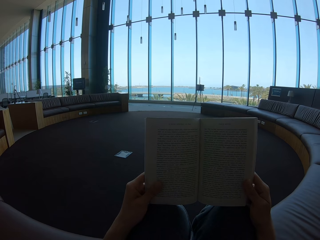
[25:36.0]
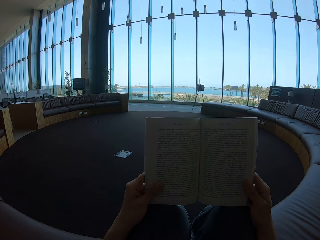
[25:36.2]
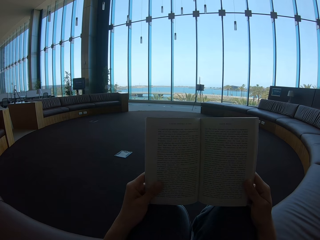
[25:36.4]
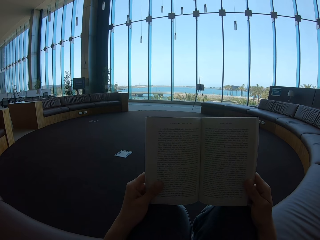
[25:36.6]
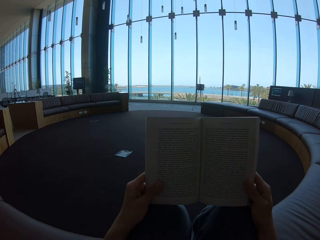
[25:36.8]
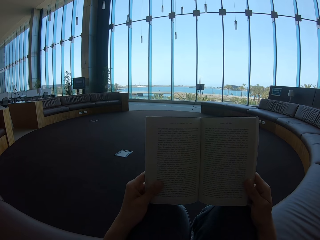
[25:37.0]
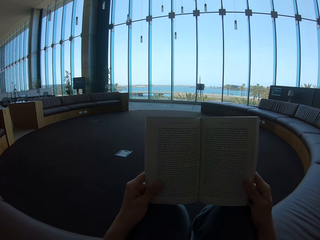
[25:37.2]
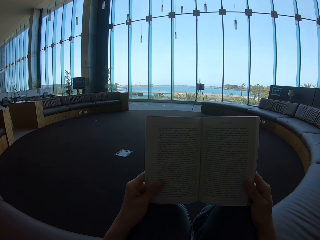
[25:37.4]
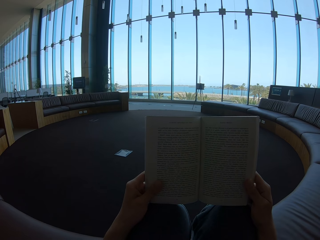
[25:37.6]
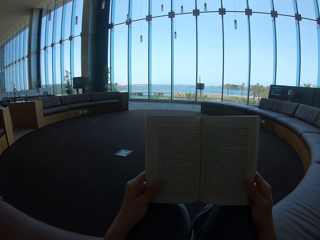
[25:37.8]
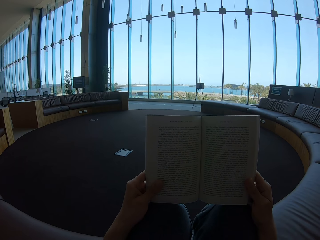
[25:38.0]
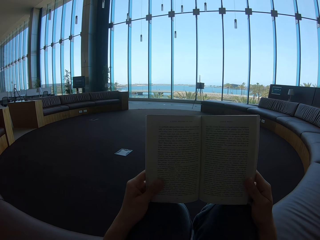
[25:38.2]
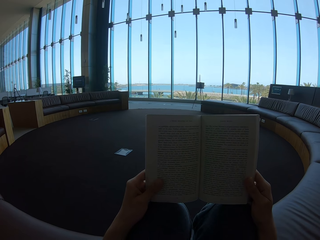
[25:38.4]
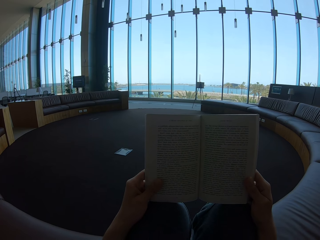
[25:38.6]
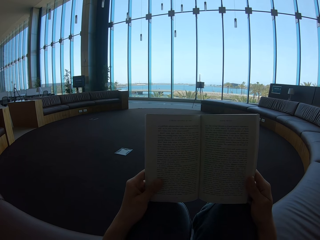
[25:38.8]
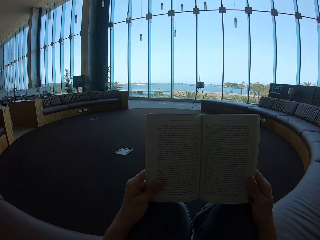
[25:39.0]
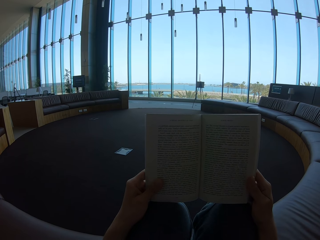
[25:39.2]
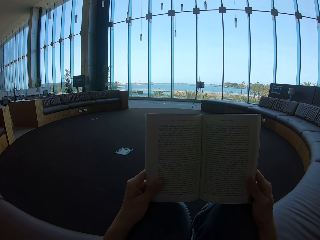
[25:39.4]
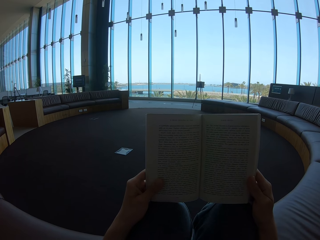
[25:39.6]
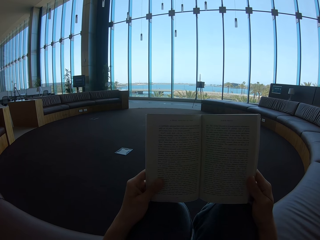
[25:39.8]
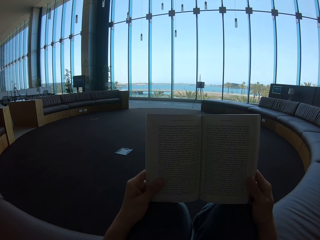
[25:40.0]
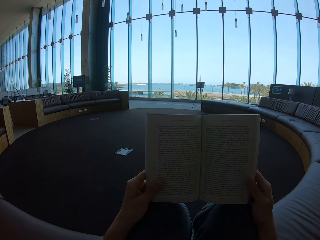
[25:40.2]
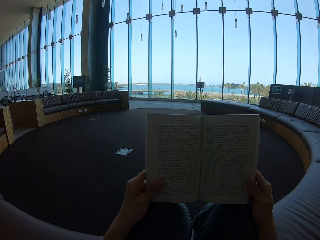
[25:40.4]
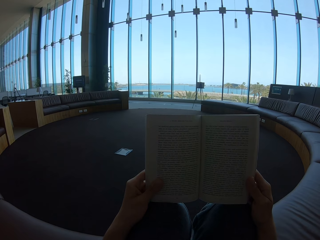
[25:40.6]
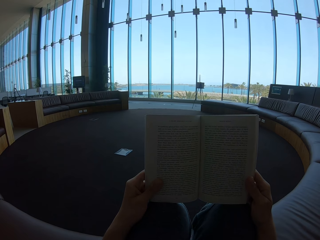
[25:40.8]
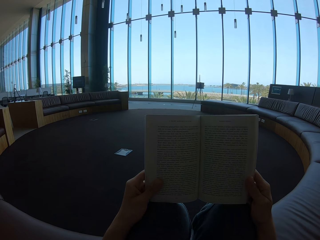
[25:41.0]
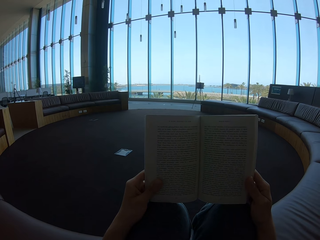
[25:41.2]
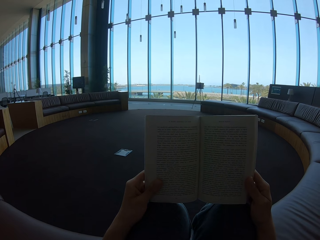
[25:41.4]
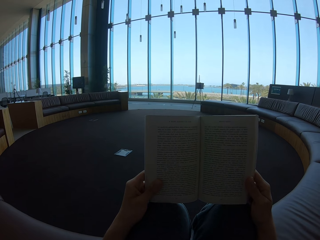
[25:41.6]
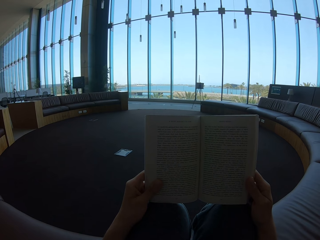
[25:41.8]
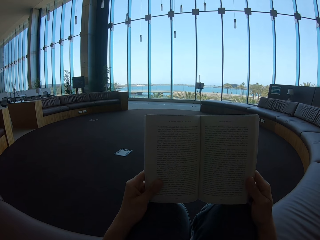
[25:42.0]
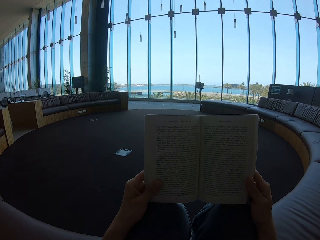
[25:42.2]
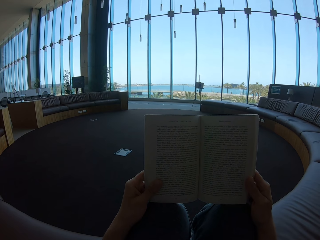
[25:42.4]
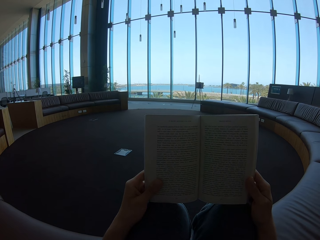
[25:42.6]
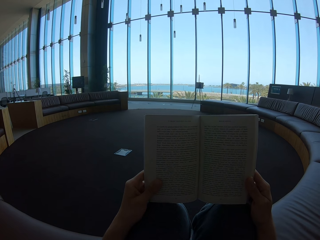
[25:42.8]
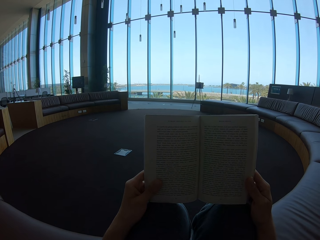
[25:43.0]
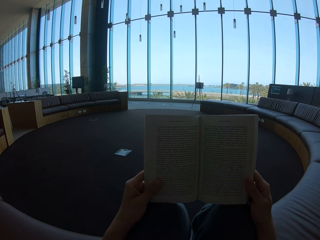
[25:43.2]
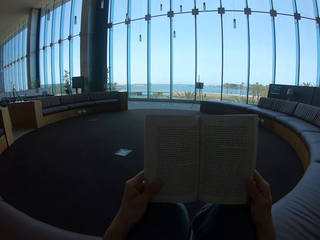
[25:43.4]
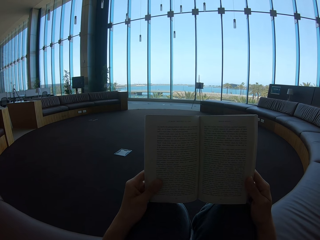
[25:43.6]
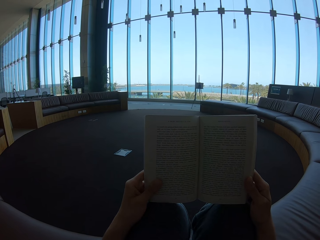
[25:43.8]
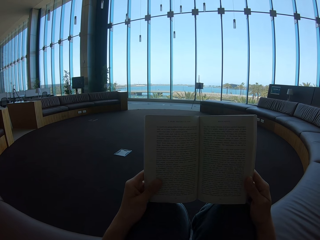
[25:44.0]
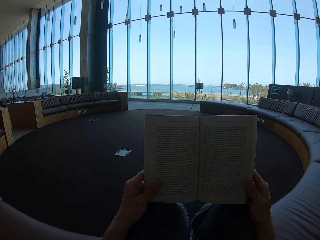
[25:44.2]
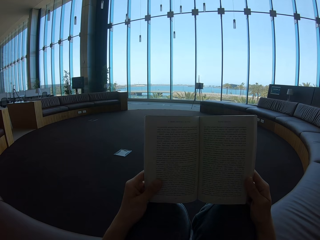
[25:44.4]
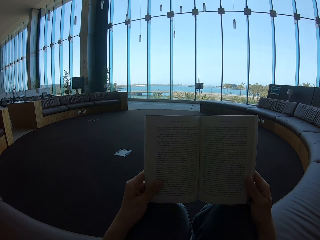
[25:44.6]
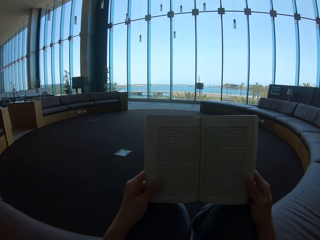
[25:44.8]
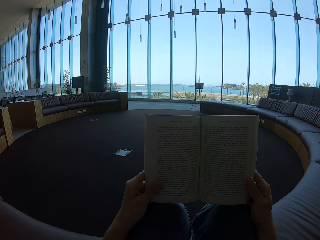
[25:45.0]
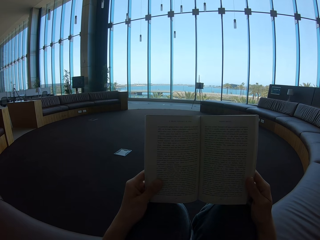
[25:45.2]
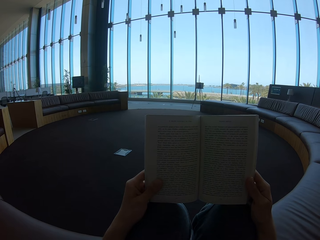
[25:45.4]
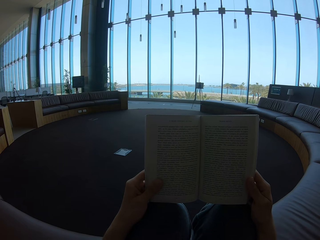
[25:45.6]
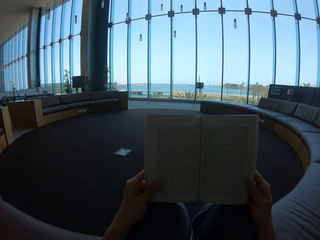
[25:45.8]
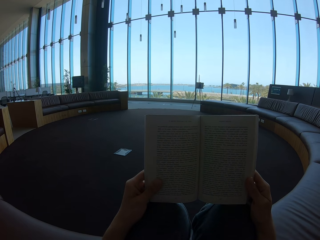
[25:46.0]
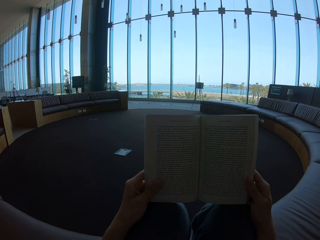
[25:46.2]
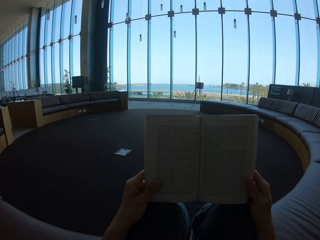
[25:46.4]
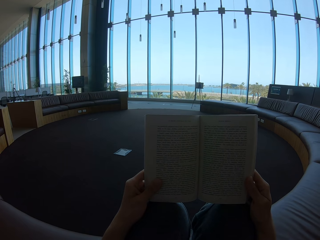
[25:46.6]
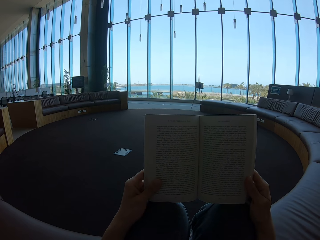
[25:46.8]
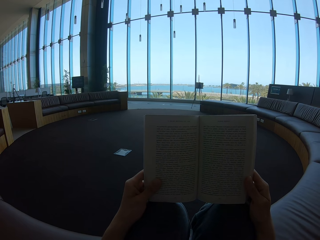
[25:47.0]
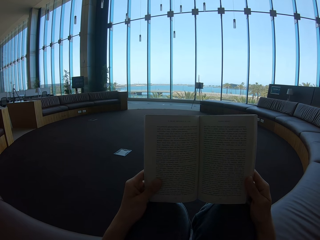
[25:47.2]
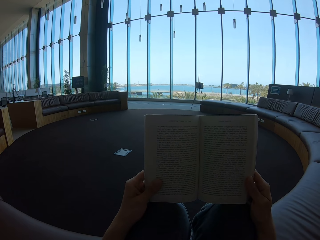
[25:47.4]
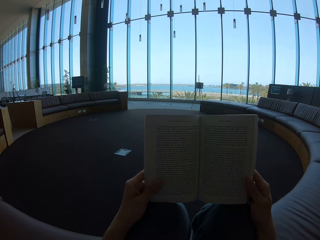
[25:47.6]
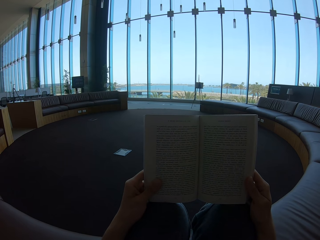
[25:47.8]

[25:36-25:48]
The camera wearer looks at the story book.

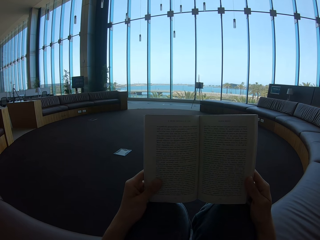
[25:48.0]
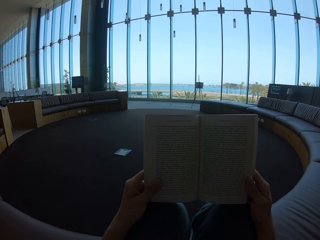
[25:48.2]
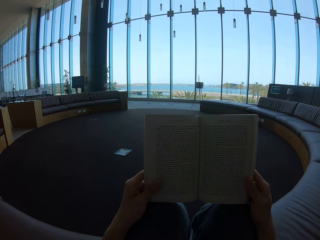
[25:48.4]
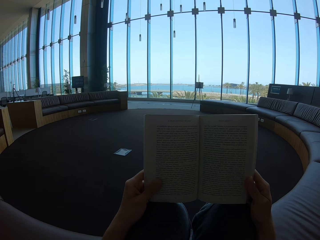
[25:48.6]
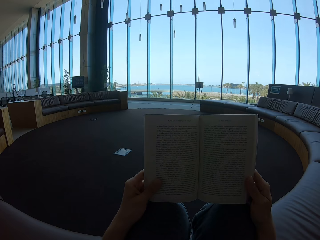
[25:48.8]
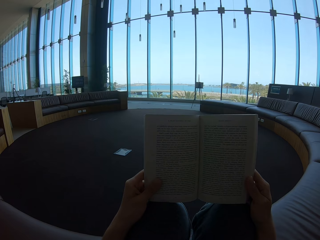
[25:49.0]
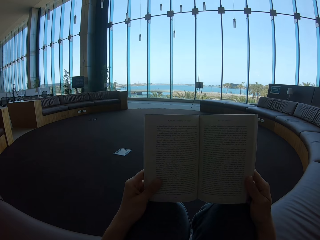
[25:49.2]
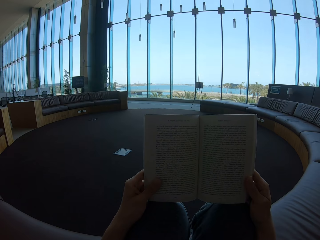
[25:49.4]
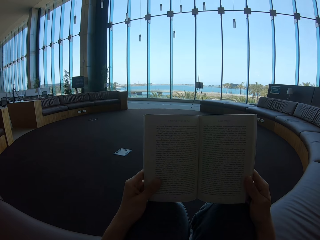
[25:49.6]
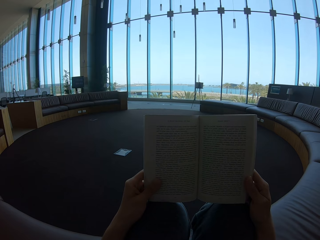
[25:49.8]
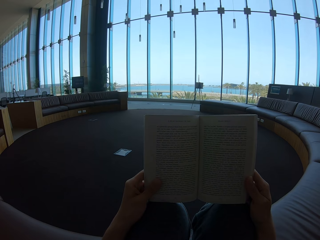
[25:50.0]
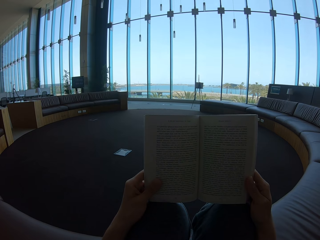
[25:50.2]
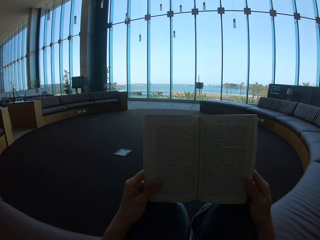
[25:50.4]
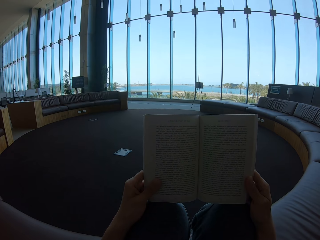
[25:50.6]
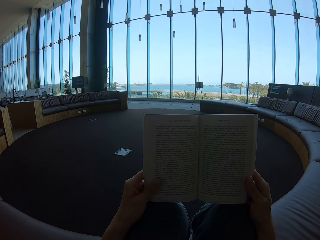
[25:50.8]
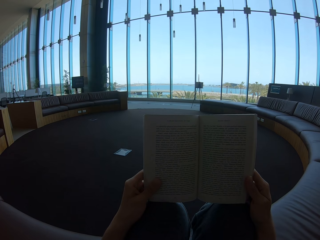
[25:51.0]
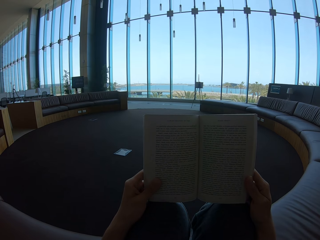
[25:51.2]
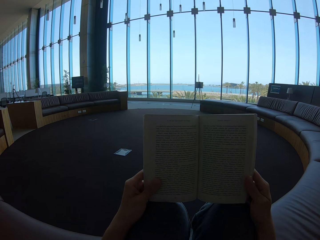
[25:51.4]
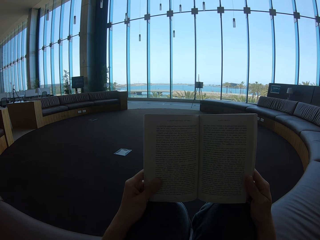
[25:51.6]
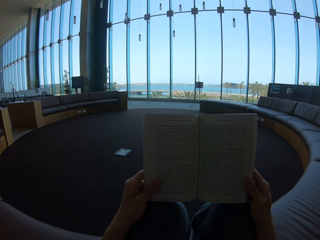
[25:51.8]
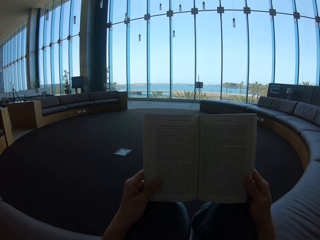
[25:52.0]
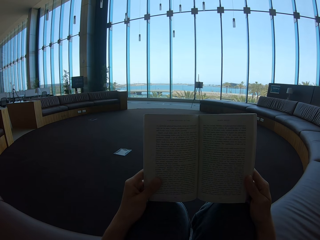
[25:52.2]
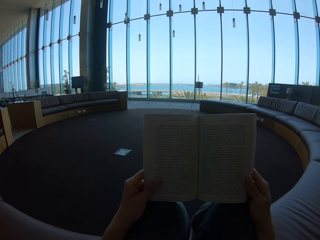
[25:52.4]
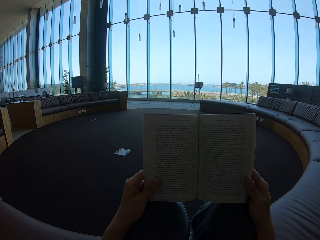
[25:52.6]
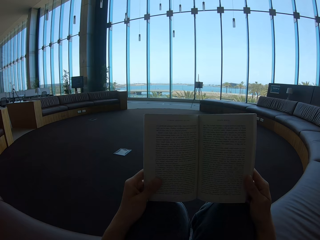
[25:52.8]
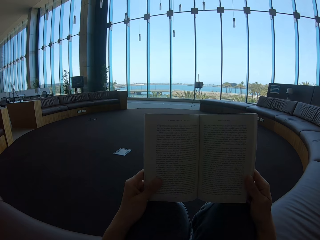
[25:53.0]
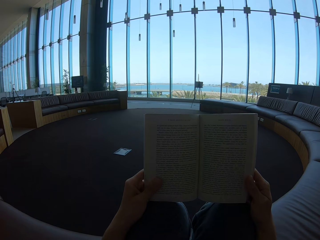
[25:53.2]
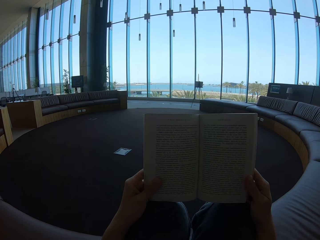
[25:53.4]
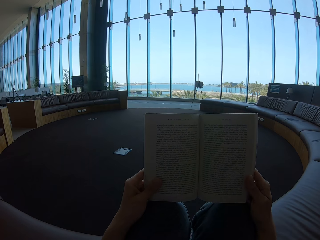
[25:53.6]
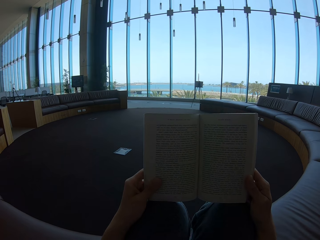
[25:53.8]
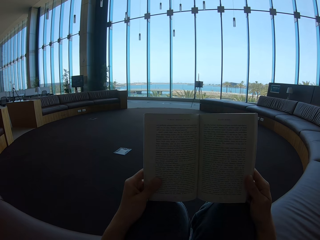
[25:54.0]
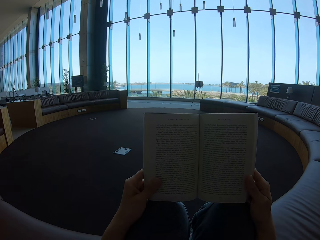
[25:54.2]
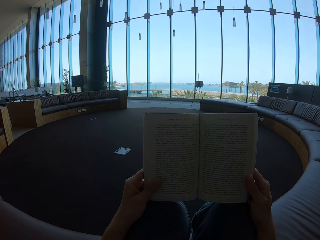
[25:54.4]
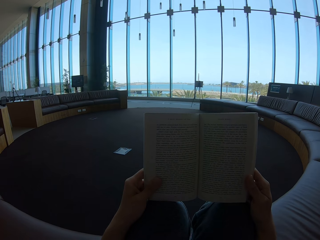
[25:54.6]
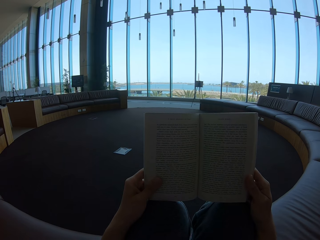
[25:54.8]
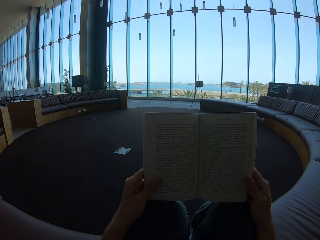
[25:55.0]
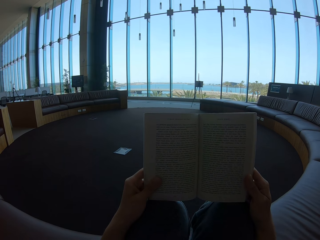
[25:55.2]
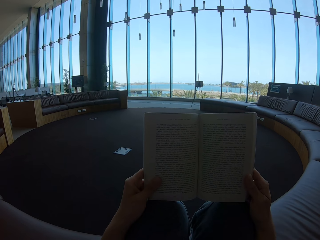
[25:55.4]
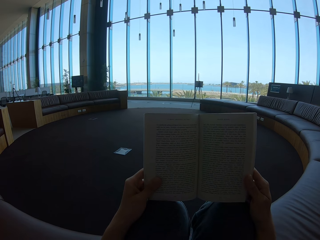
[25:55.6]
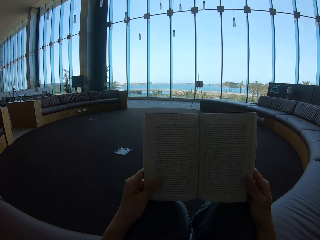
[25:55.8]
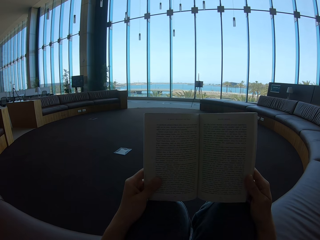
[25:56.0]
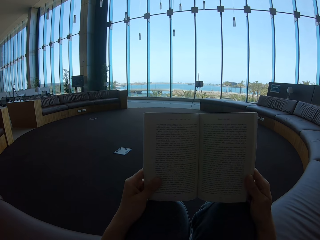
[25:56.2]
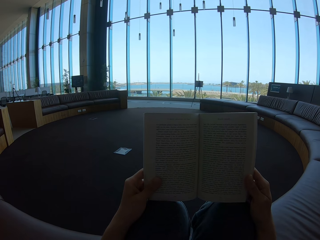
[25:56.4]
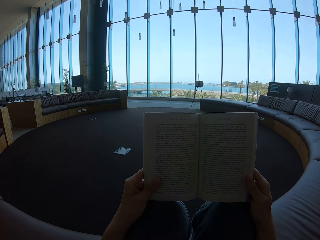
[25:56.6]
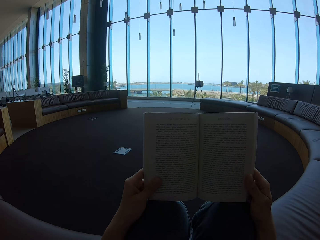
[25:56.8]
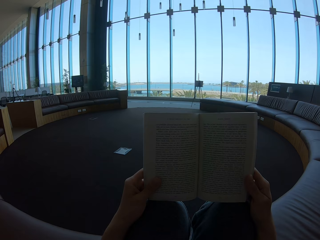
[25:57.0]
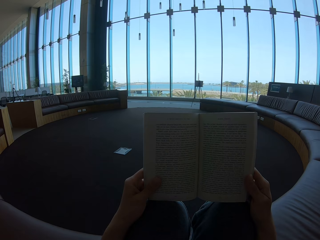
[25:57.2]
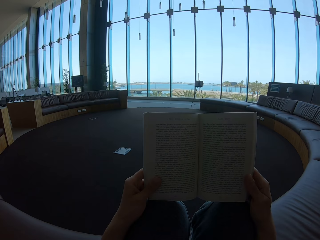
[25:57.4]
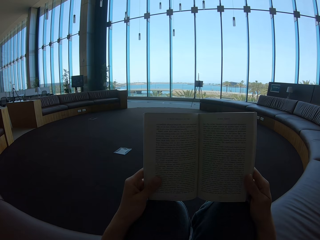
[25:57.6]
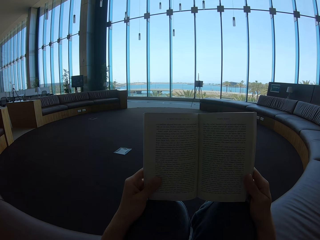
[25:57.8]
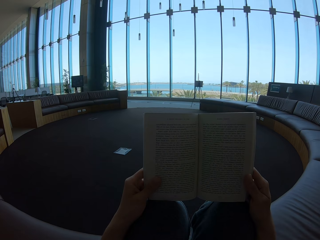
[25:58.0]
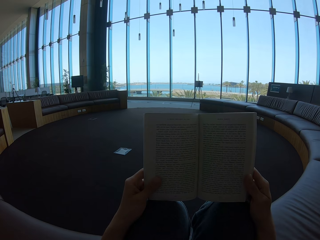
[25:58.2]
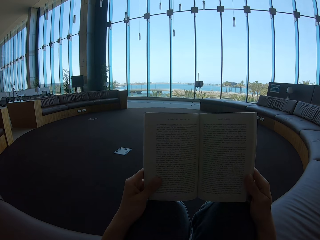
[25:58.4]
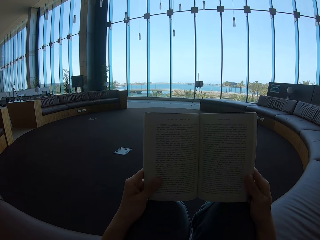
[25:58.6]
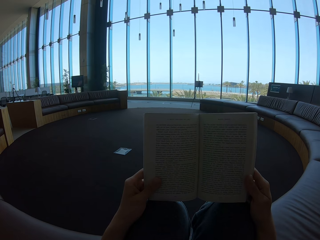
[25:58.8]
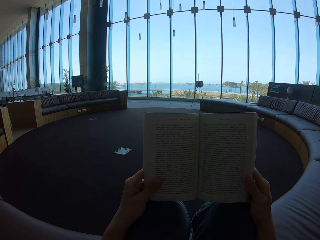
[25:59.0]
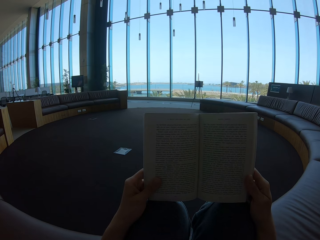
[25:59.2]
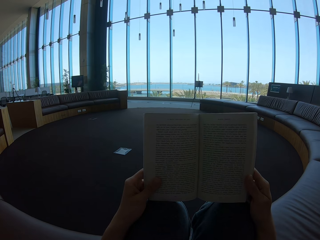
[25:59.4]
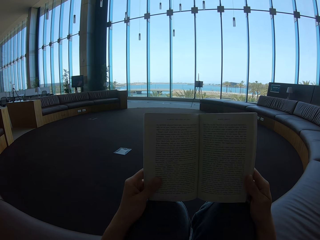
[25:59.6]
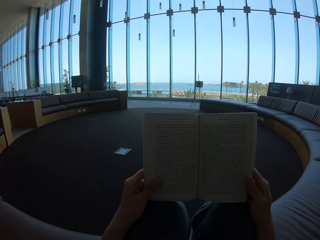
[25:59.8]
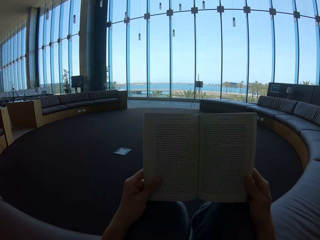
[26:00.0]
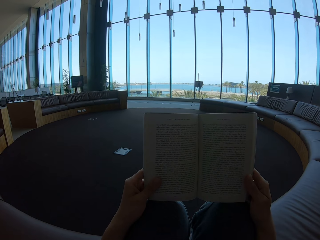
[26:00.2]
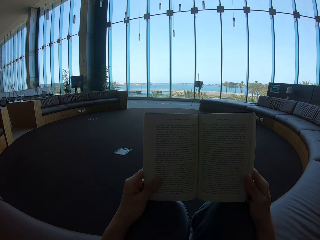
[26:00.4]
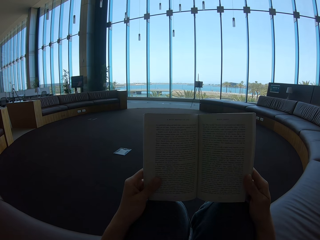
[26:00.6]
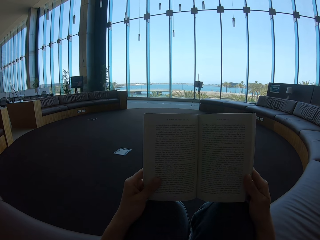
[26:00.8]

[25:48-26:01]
The camera wearer holds the story book.
